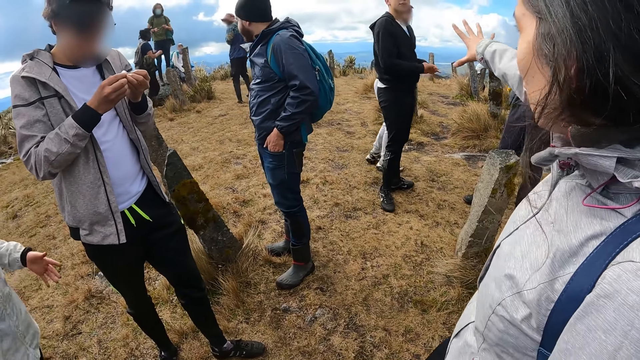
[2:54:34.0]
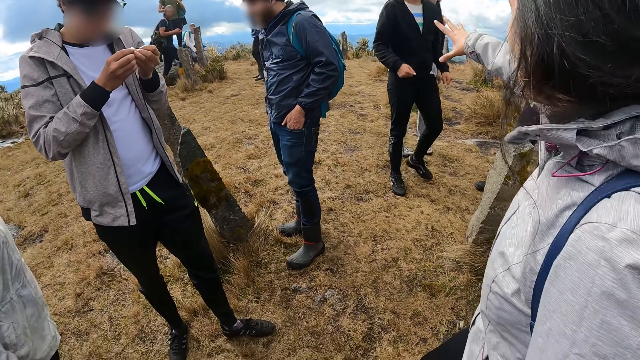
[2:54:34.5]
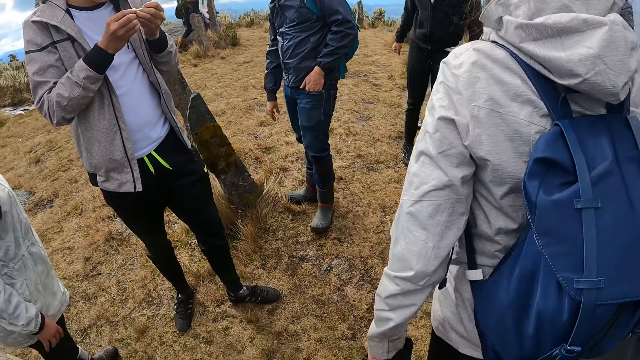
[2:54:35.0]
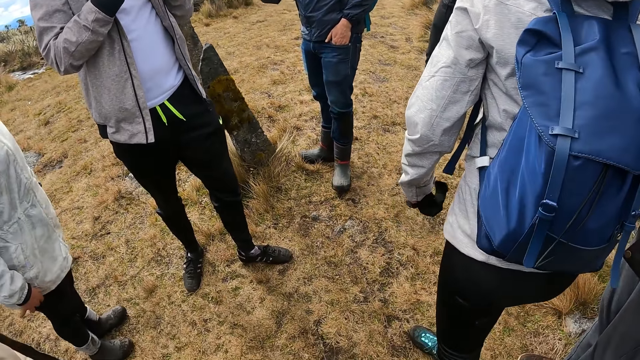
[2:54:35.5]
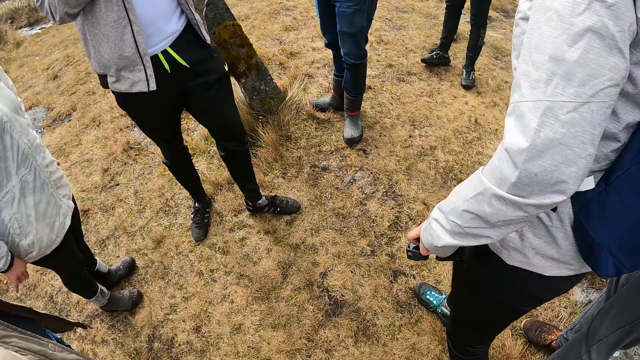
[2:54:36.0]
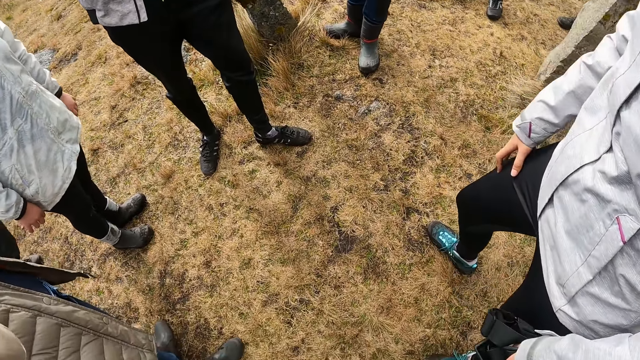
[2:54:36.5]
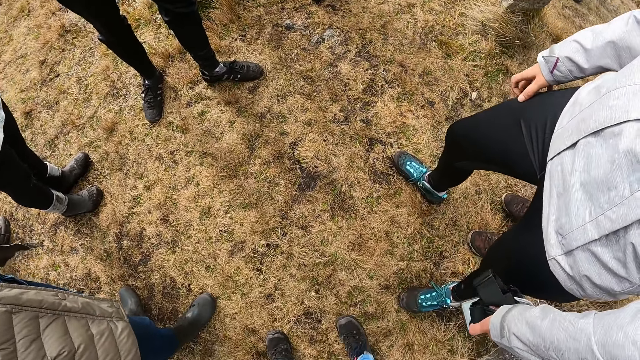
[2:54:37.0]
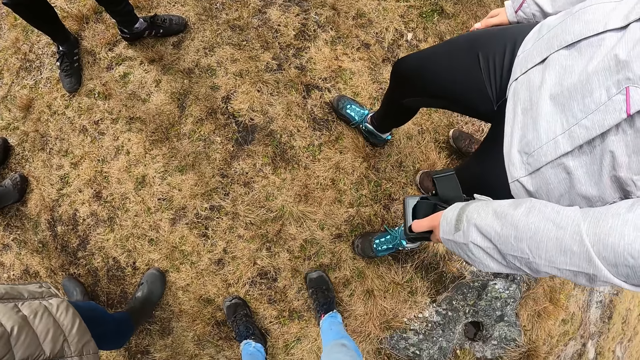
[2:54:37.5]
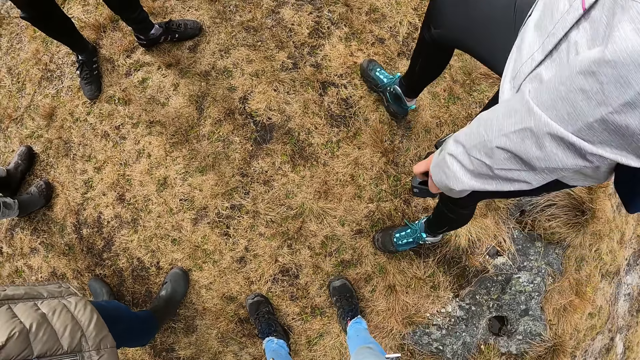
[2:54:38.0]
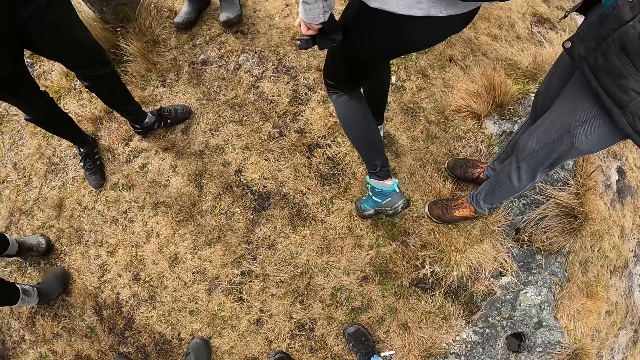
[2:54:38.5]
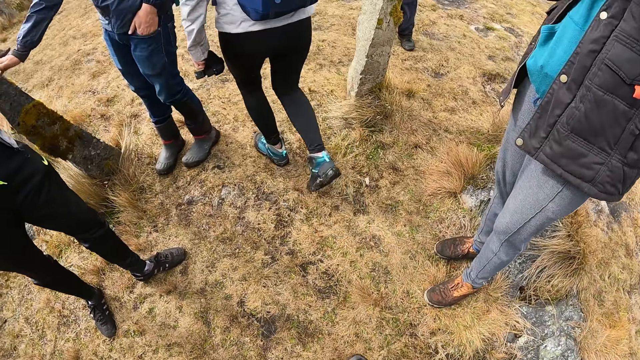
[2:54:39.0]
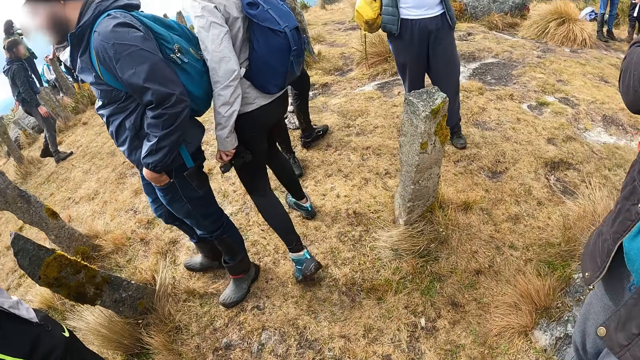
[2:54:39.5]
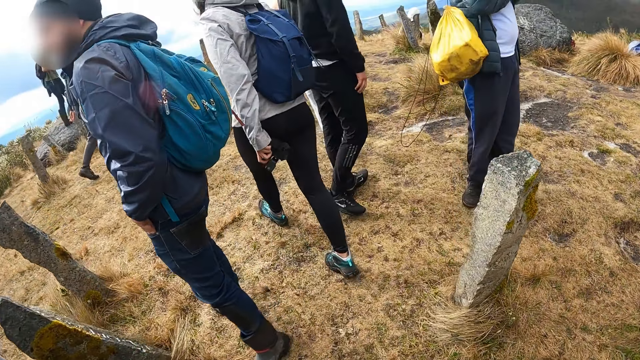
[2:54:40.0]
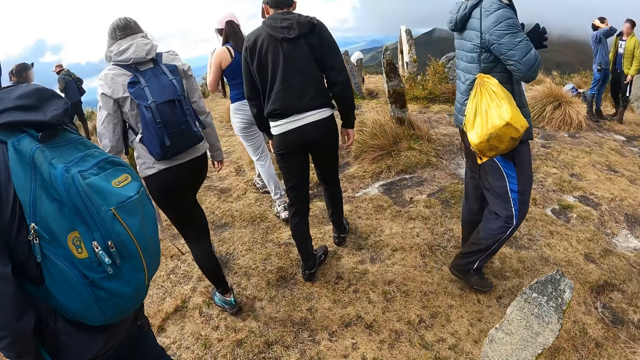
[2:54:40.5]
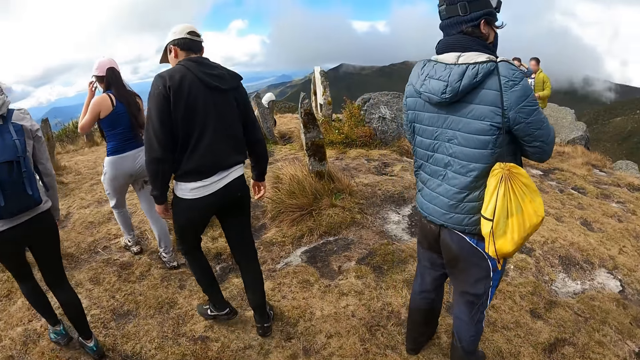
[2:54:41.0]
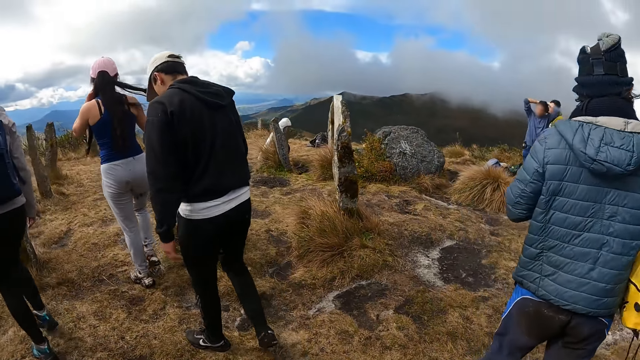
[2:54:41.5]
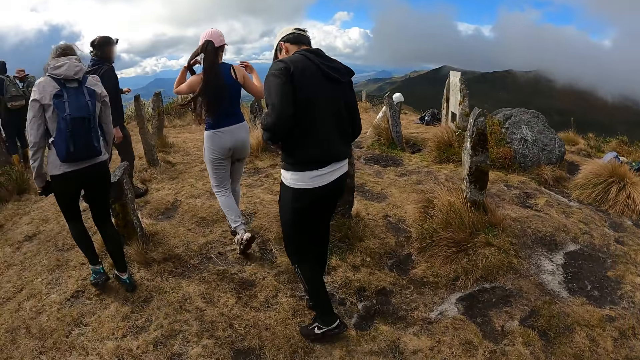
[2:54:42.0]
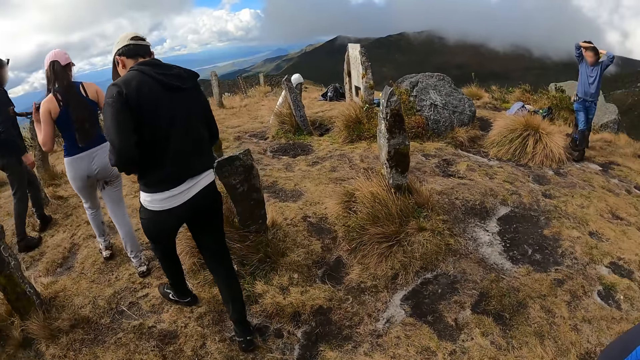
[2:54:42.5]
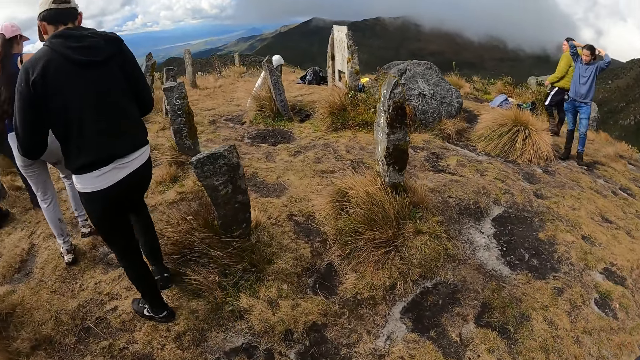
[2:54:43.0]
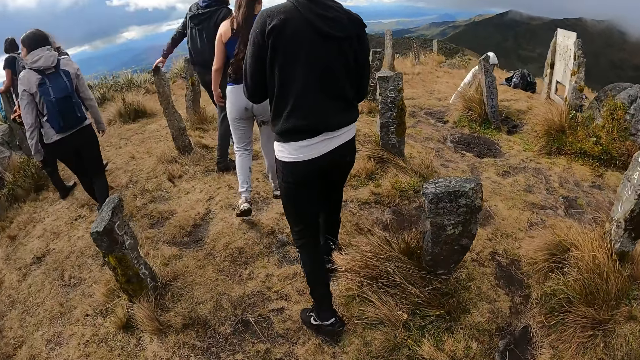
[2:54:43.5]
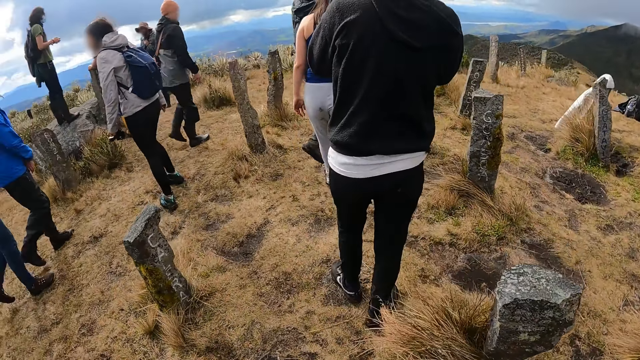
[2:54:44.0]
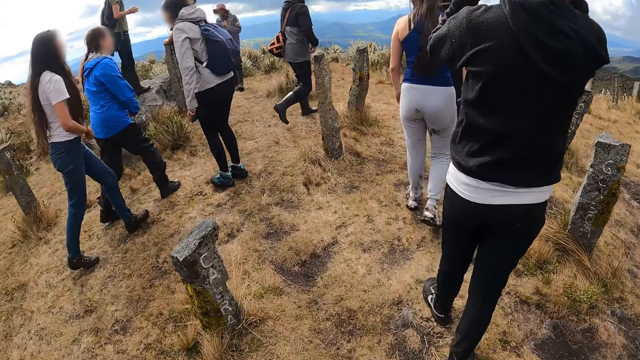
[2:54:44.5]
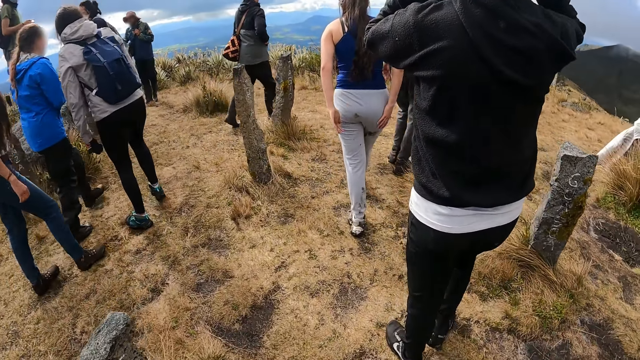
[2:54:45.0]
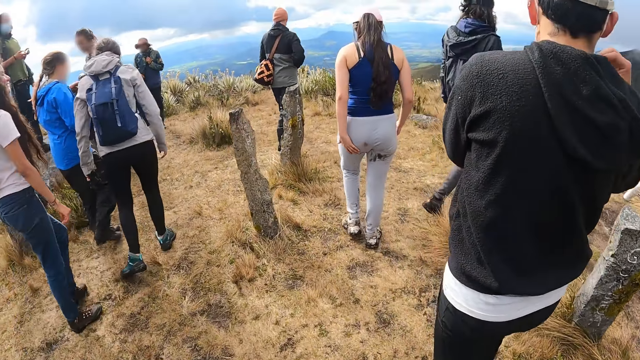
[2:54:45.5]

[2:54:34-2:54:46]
A person turns around. The camera wearer moves the right foot. The person walks away. The camera wearer walks on the field. They move the right hand. They walk on the field.

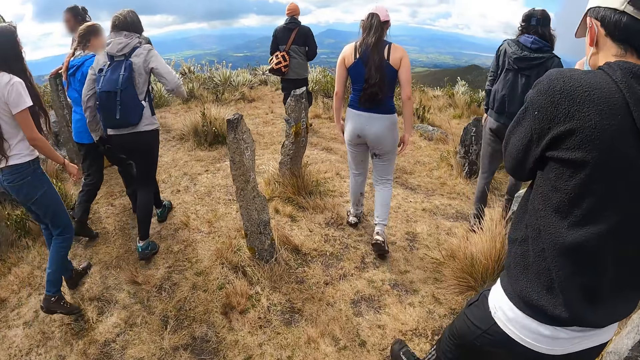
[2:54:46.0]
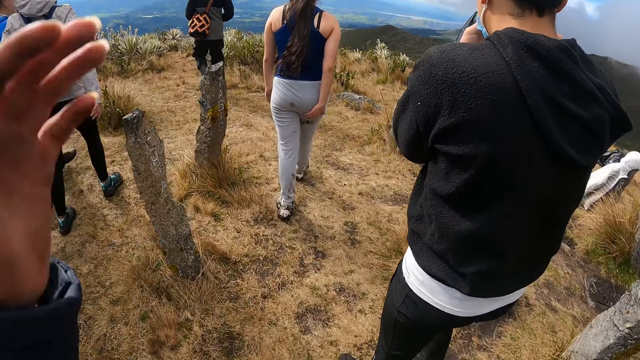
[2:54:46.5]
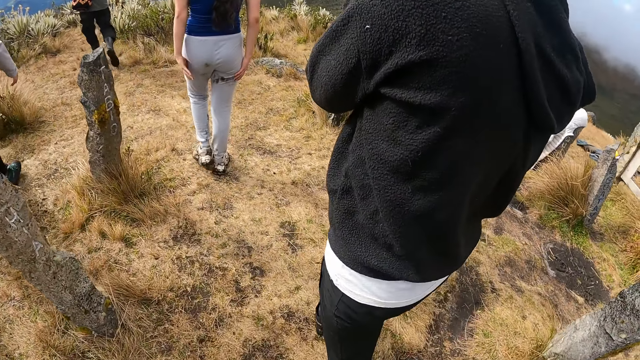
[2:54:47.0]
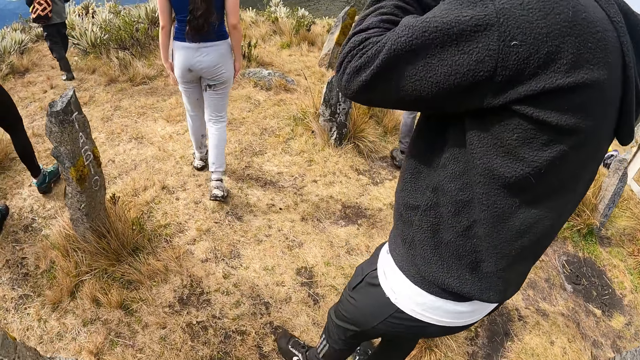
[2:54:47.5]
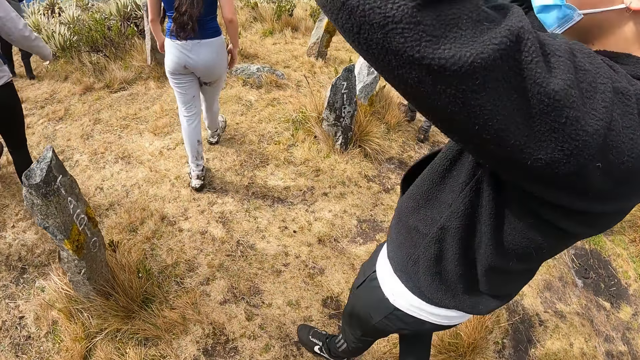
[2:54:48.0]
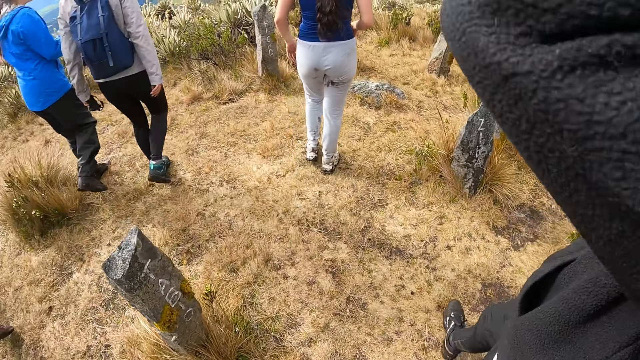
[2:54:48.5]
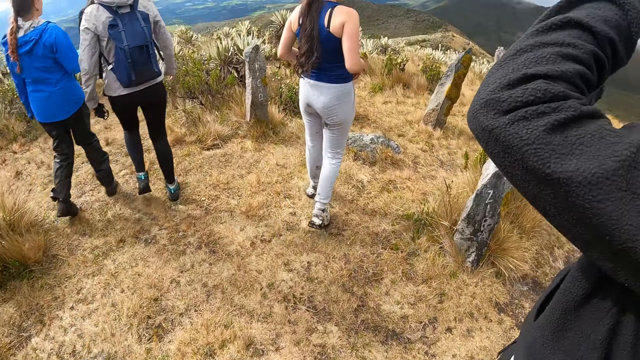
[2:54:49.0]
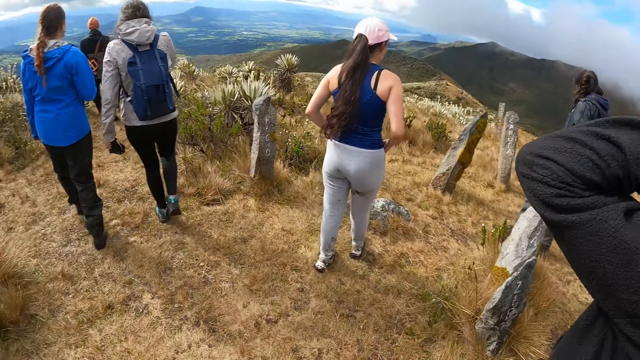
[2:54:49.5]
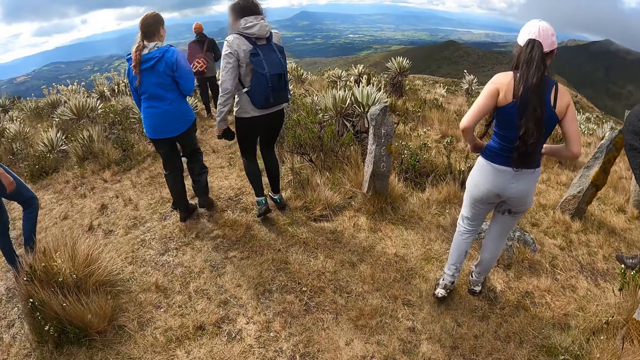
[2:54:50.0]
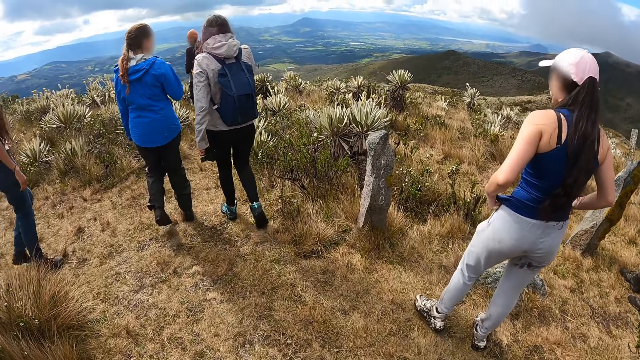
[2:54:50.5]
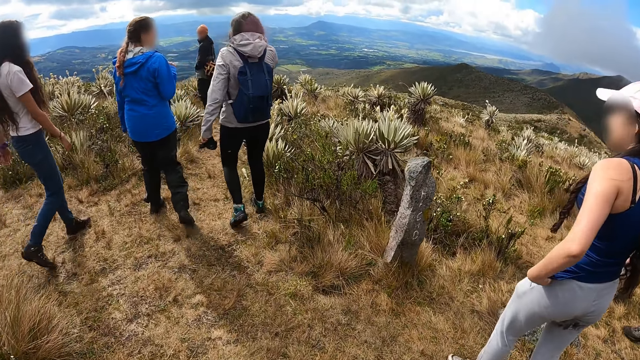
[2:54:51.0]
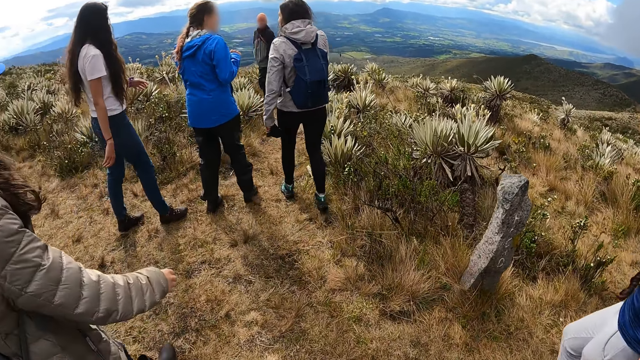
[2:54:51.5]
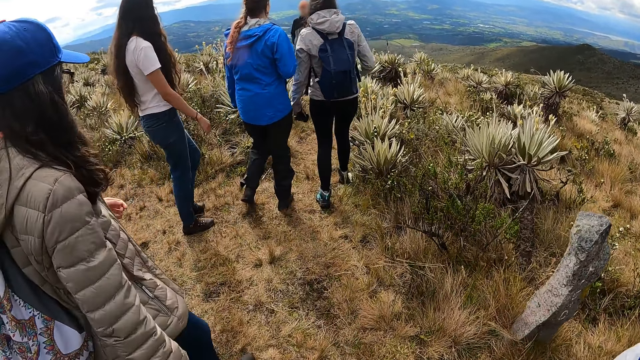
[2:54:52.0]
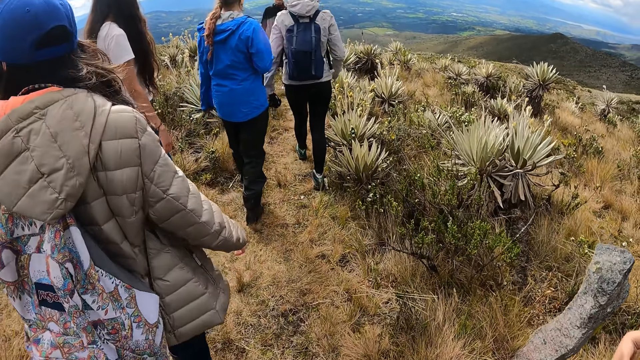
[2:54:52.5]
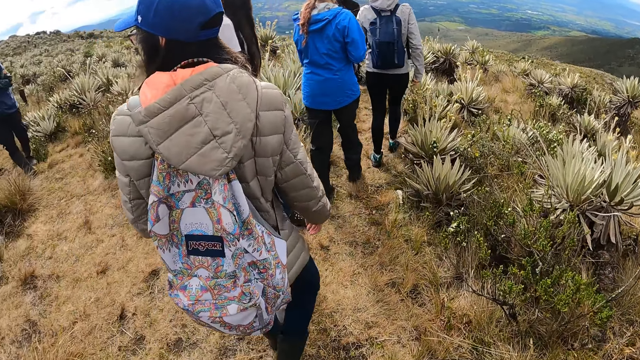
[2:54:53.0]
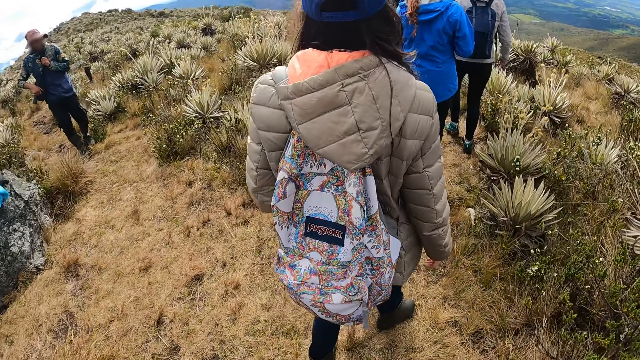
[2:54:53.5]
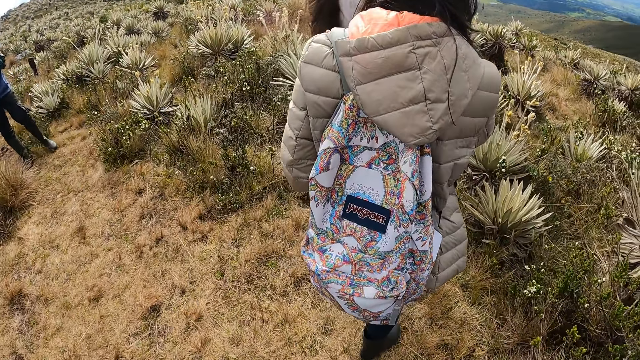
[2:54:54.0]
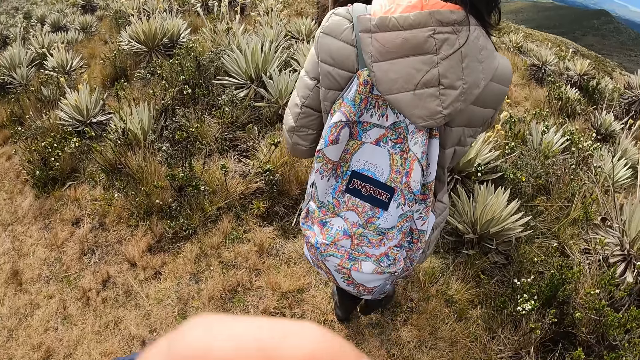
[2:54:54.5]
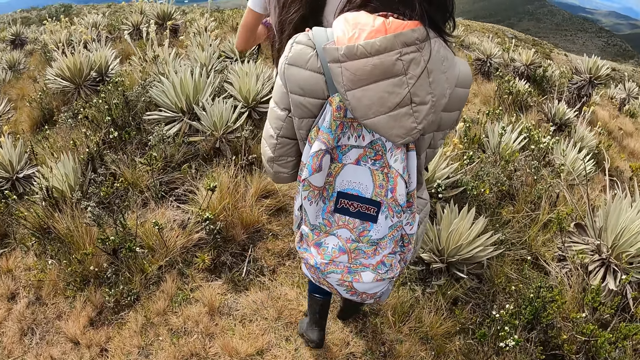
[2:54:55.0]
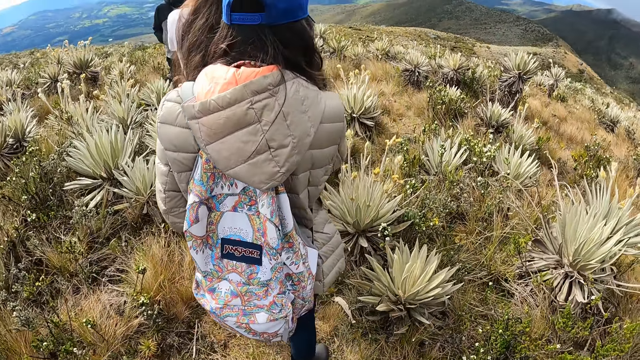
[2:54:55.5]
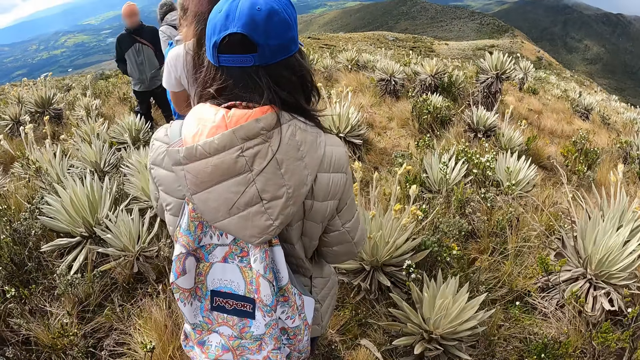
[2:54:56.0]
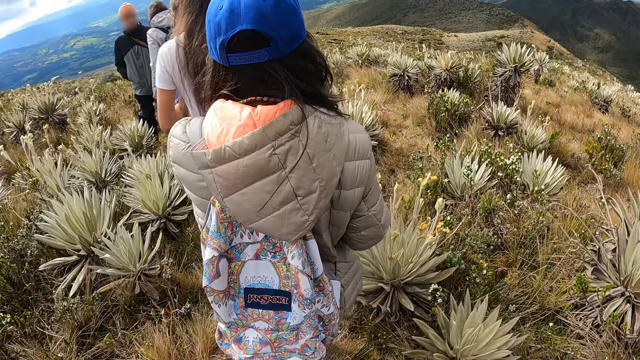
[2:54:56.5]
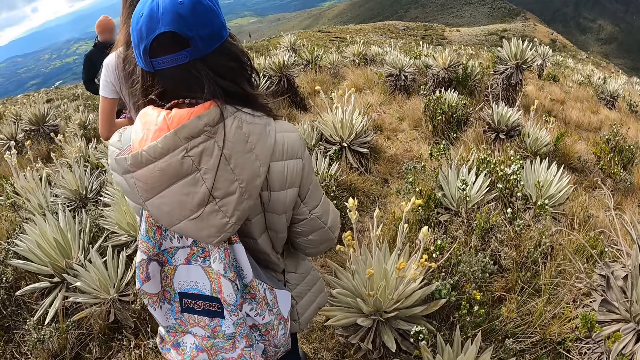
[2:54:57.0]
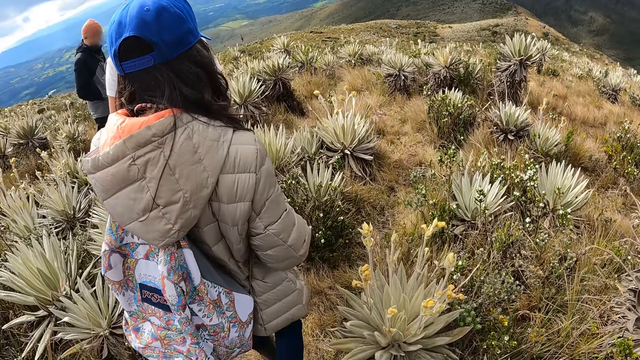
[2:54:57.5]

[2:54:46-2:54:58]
The camera wearer raises the right hand. They walk in the field. A person raises a hand. The camera wearer walks in the field. Another person walks past the camera wearer. The camera wearer moves the left hand. They walk in the field.
